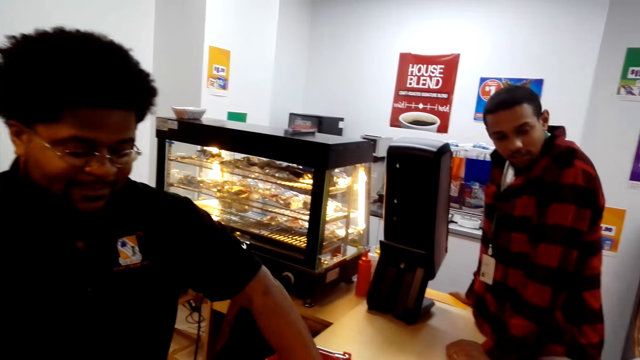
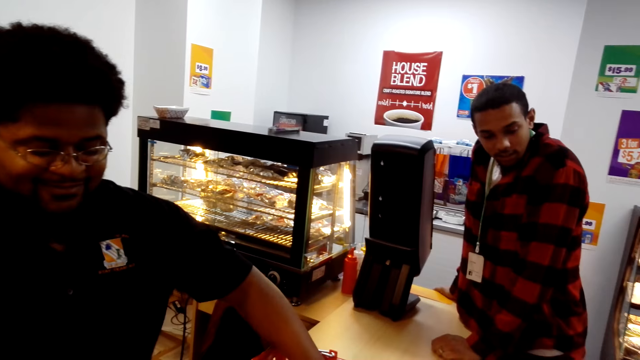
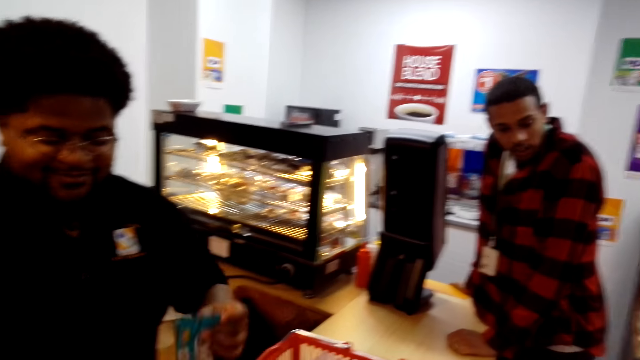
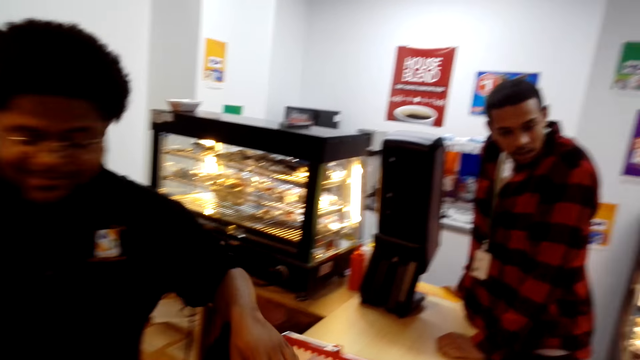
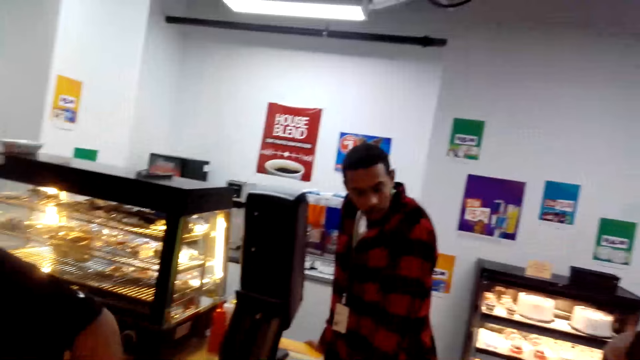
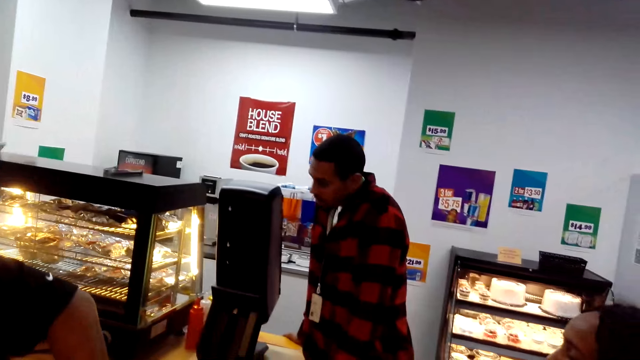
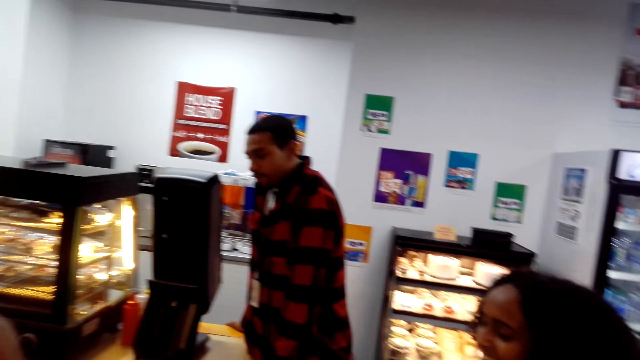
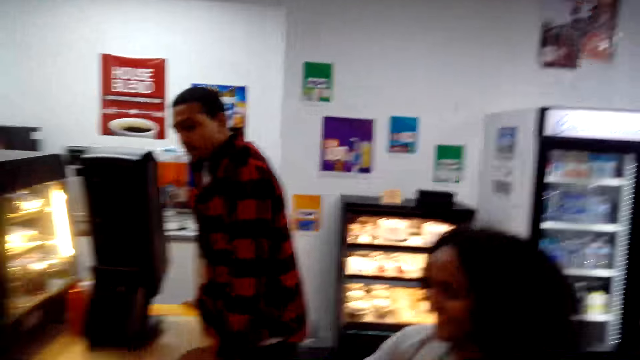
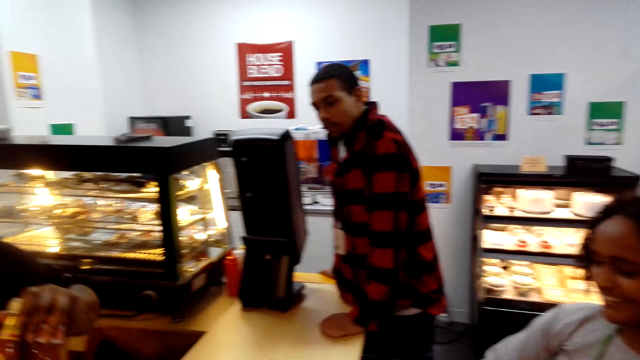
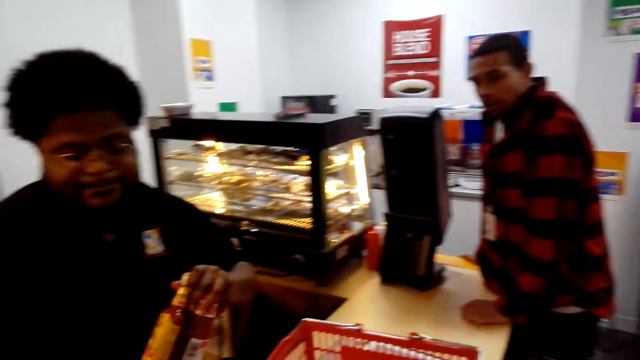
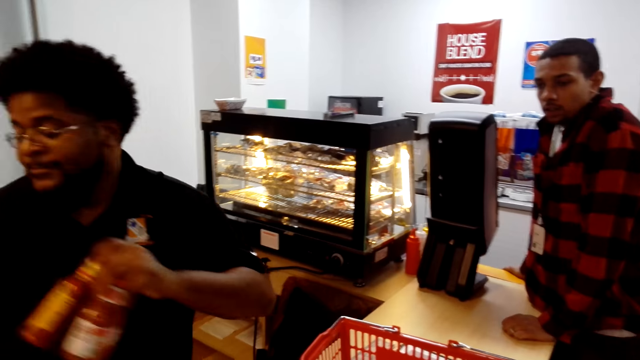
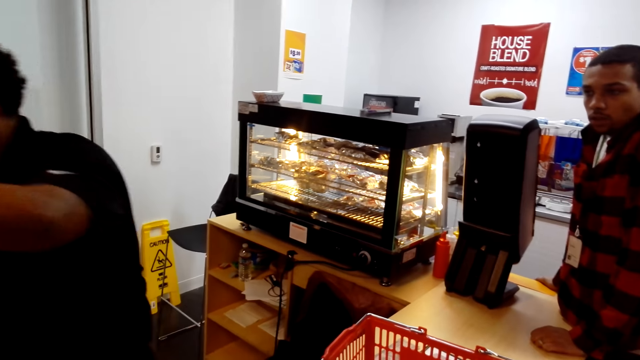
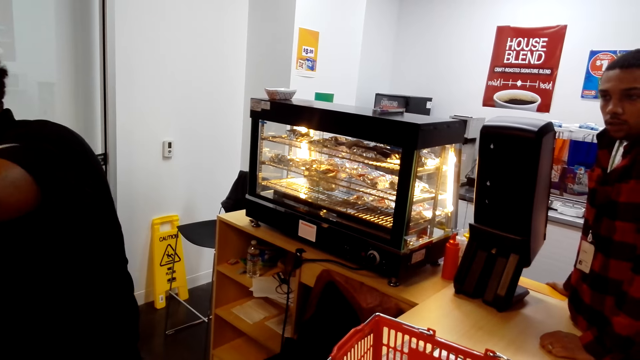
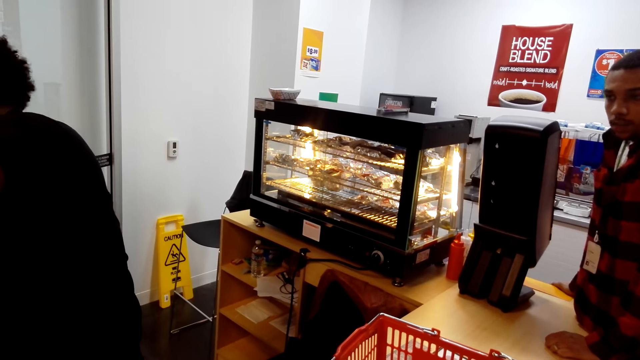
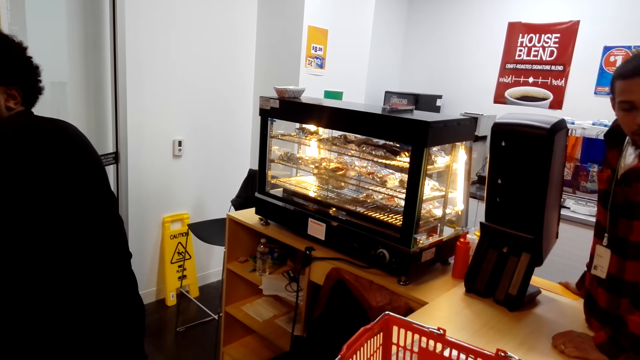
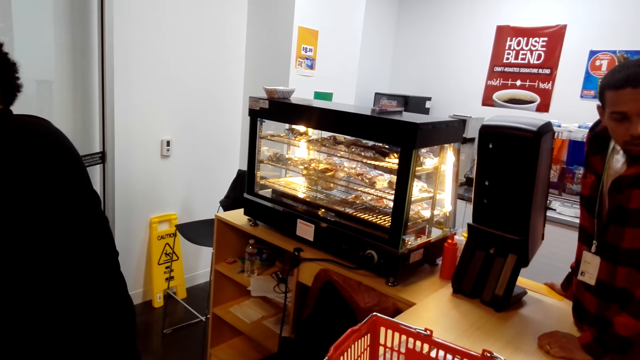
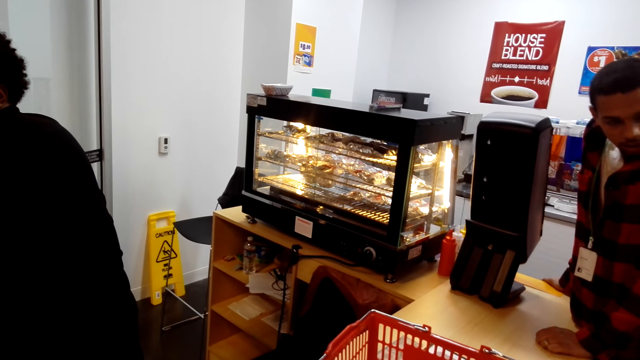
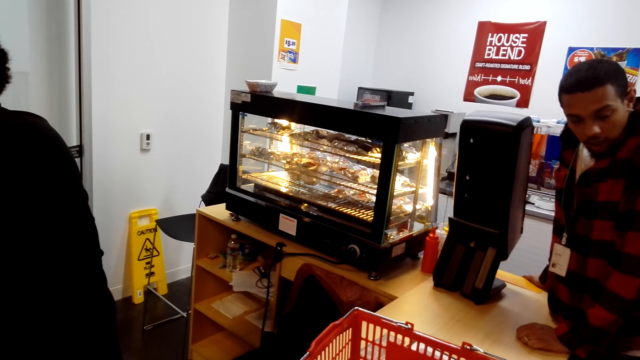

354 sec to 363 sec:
A person uses the cashier machine. The person takes the packet of something and puts the packet of something in the carrier bag. The person takes the bottle of tomato sauce from the tray, uses the cashier machine and puts the bottle of tomato sauce in the packet. Another person converses to a woman.

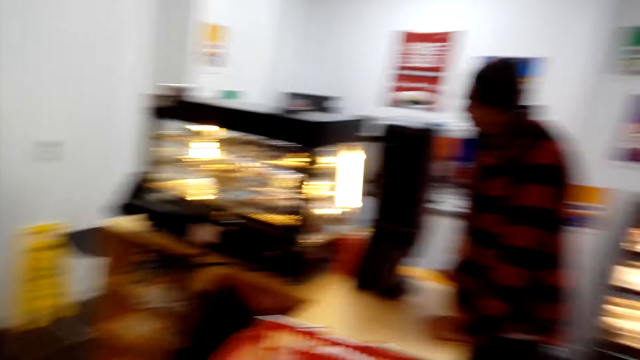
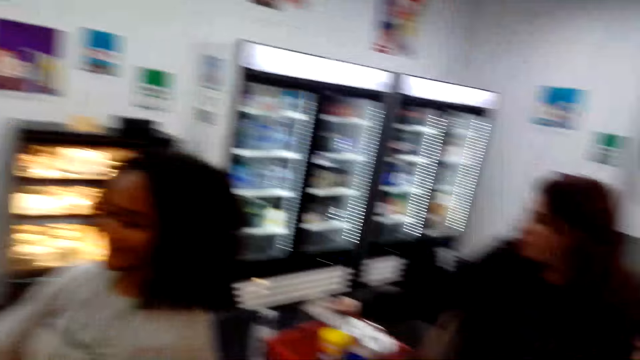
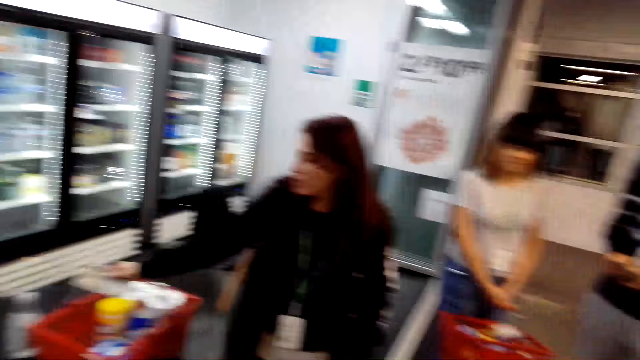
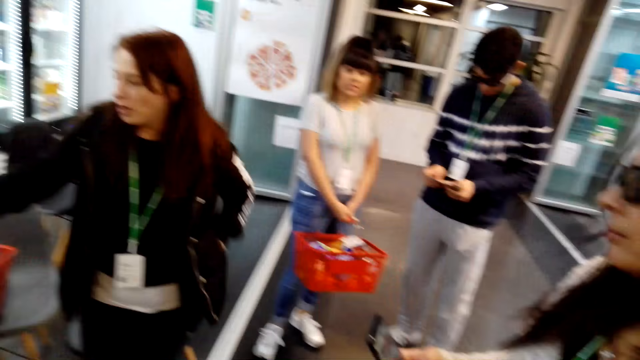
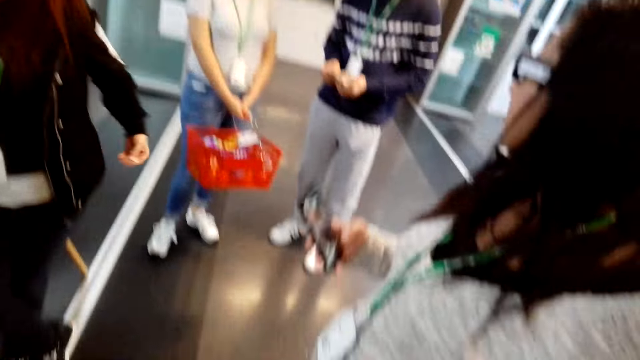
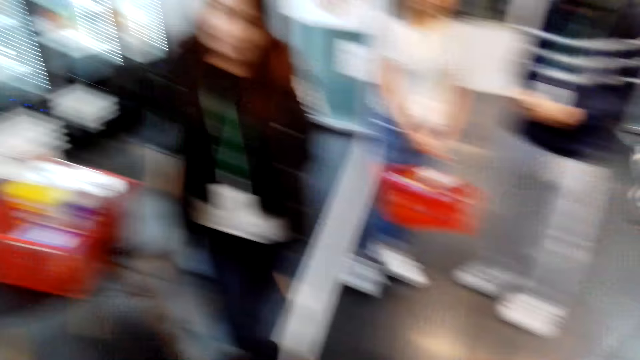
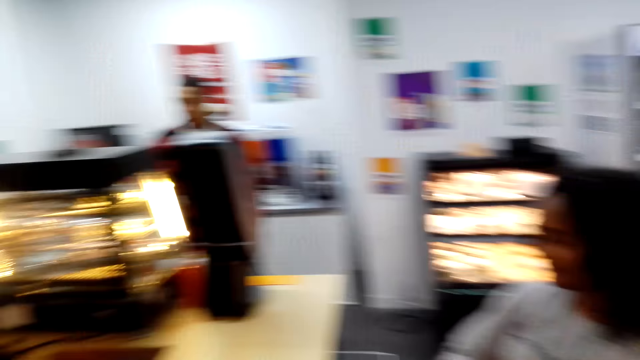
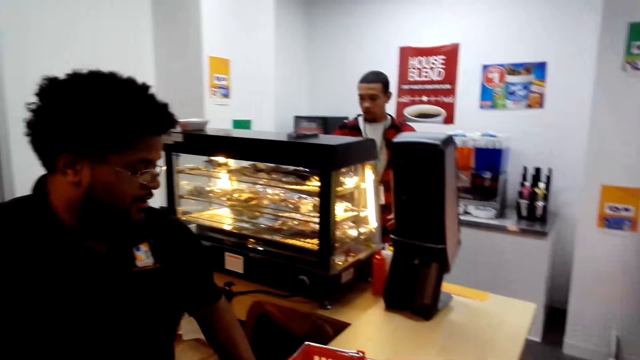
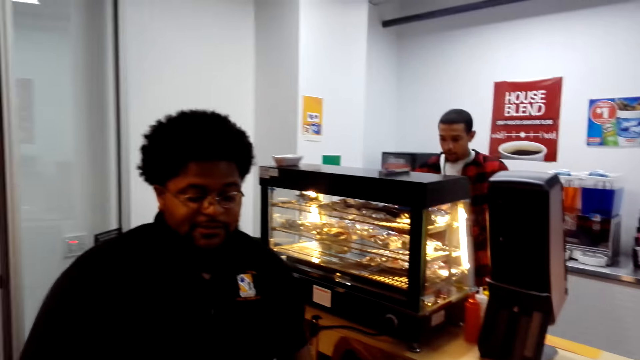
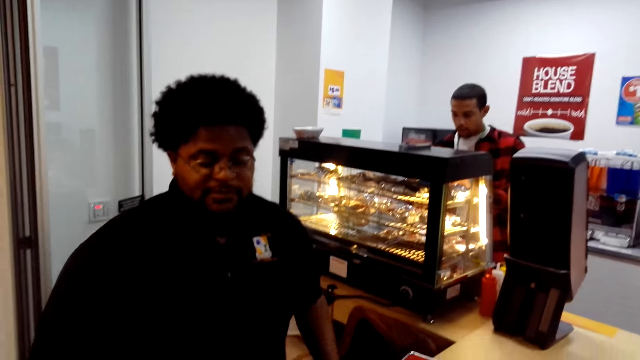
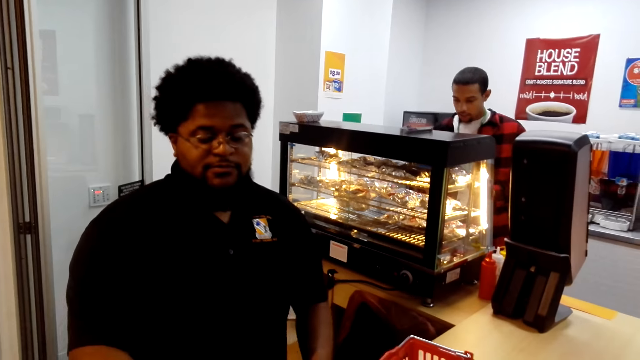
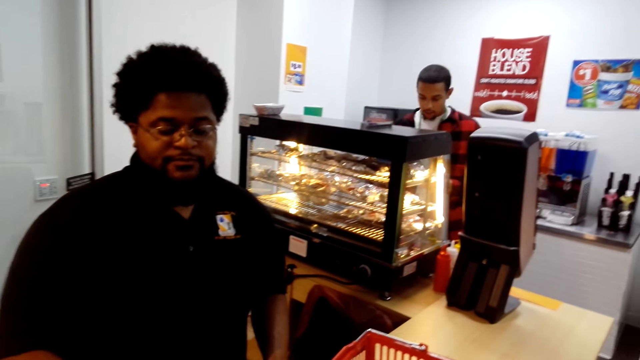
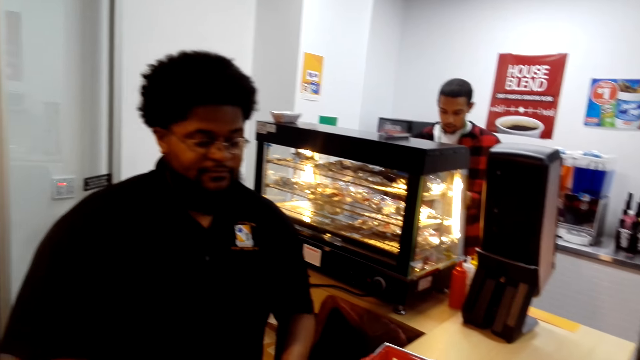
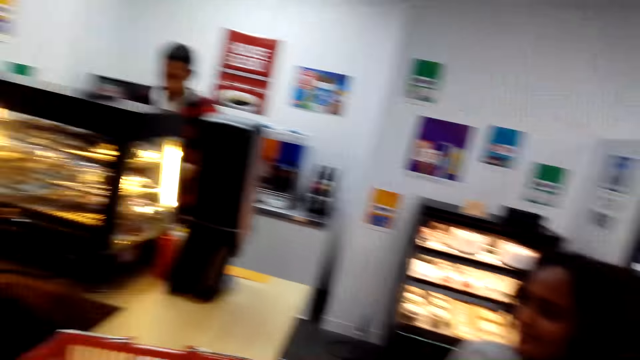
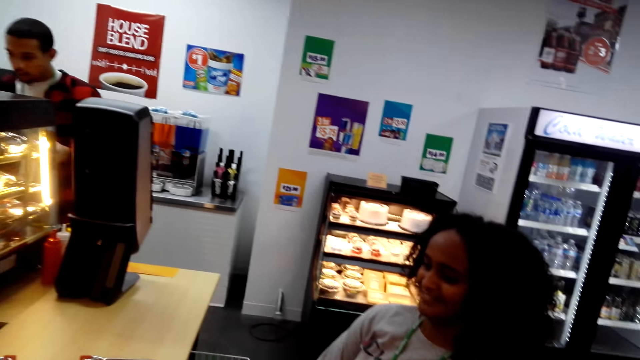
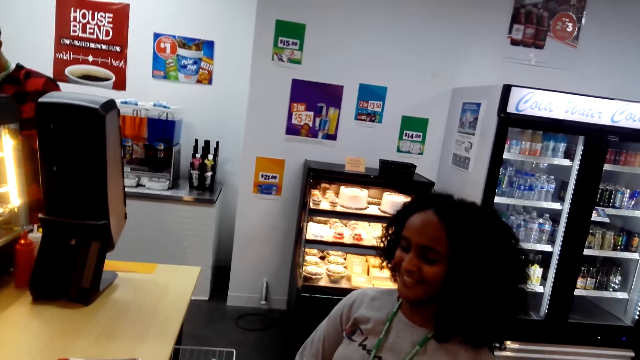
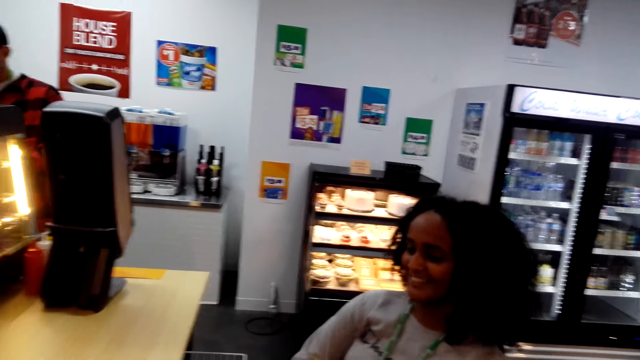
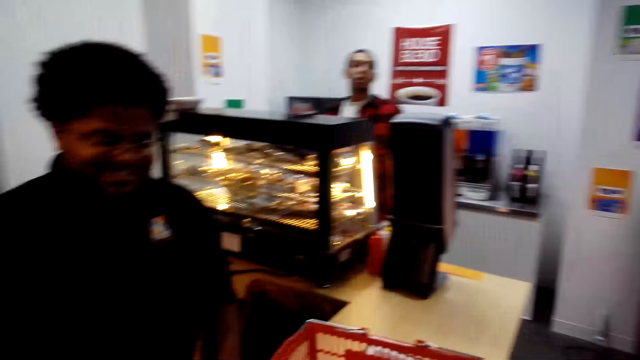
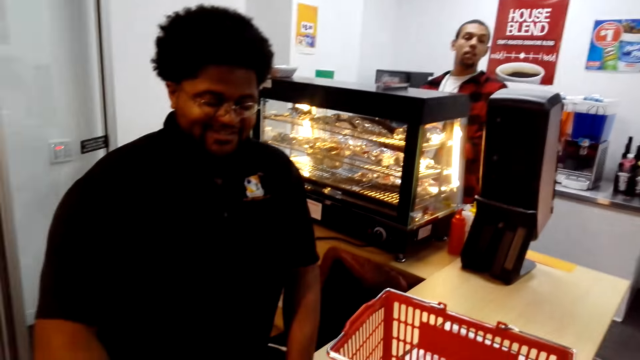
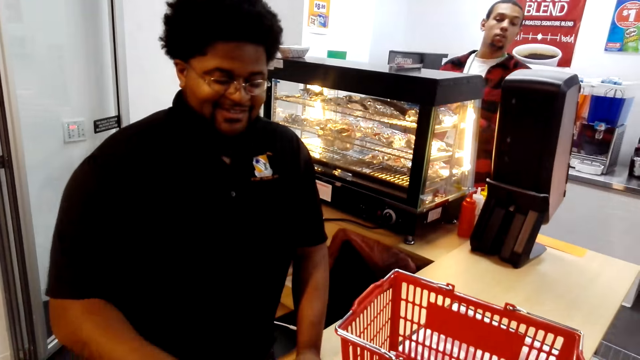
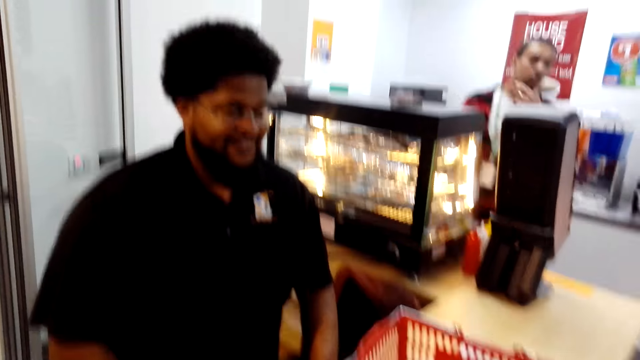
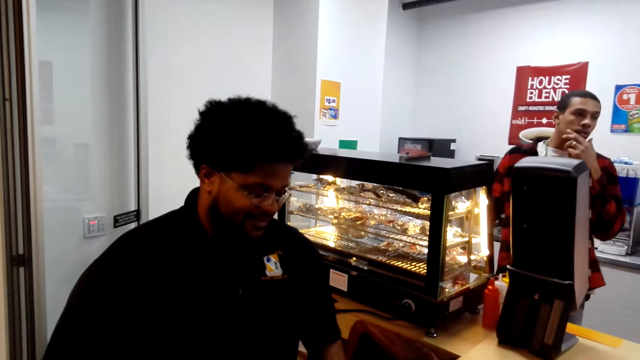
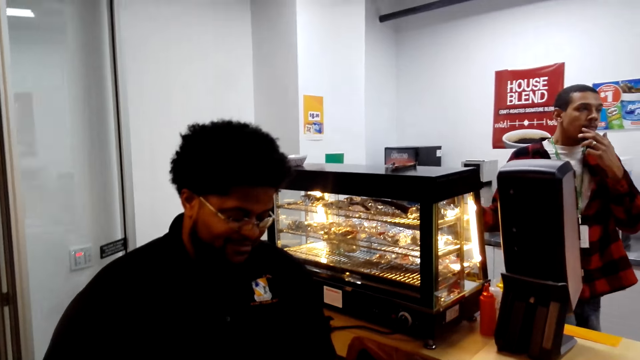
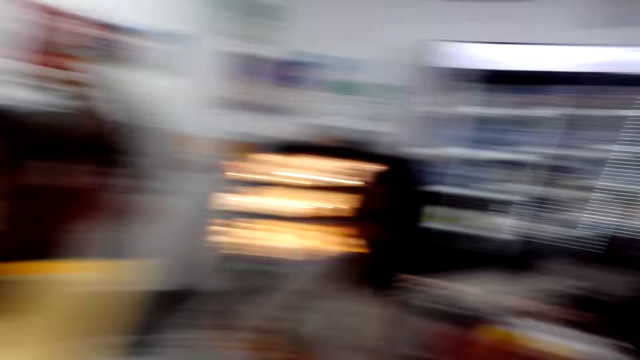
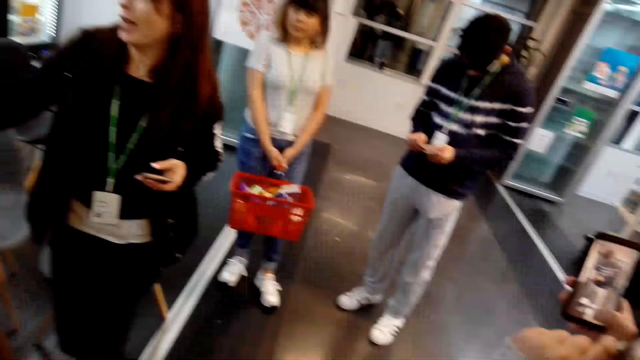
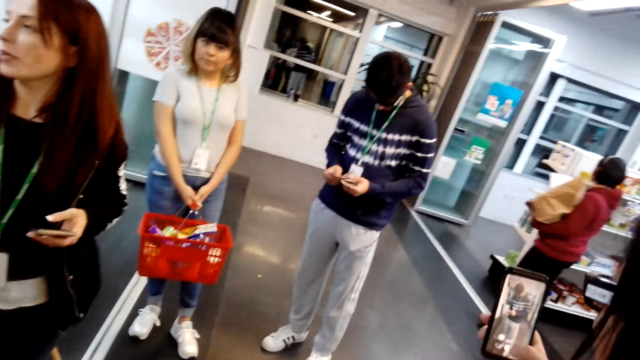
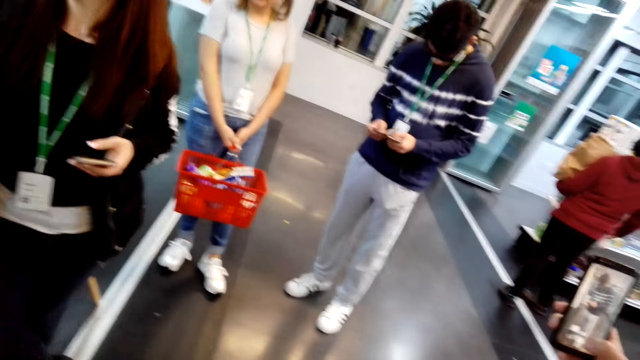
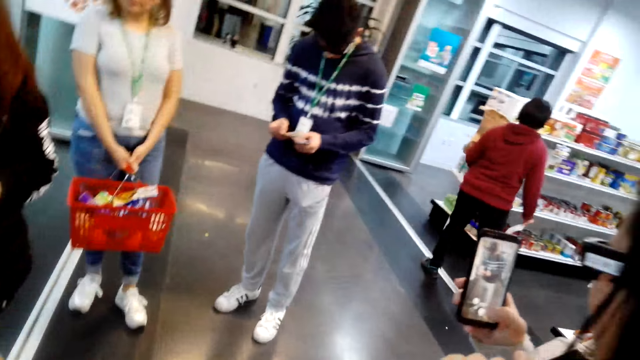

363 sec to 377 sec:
The camera wearer looks around. A person removes the hand from the pocket. Another person moves the hand on the desk. Another person picks snacks on a shelf. Another person uses the popcorn machine. The second person uses the cashier machine. The person at the popcorn machine moves the hand to the chin. The person who picked snacks touches the face. A woman takes a photo using a phone. The first person holds the money.
